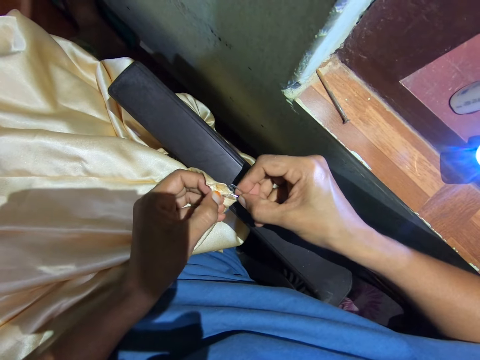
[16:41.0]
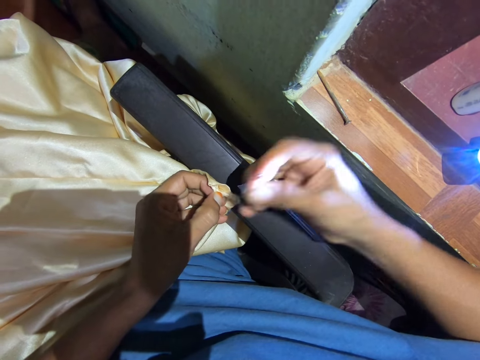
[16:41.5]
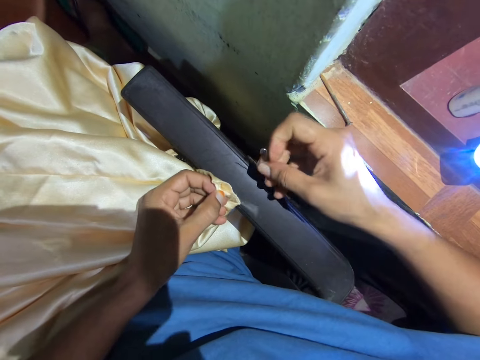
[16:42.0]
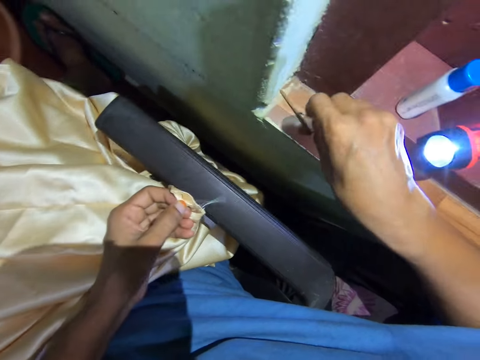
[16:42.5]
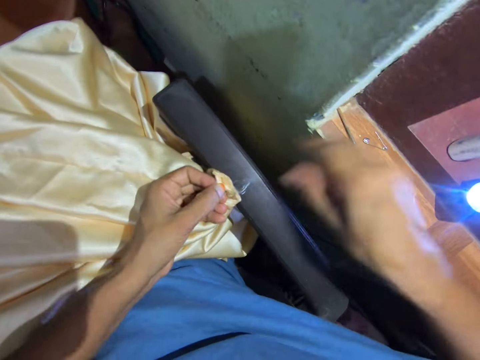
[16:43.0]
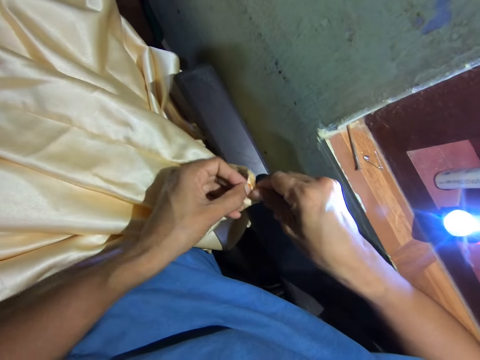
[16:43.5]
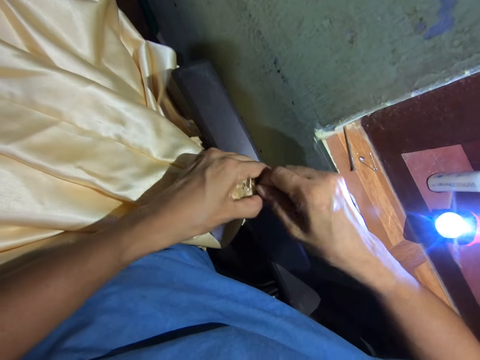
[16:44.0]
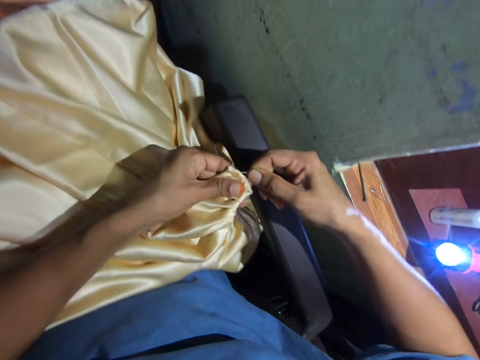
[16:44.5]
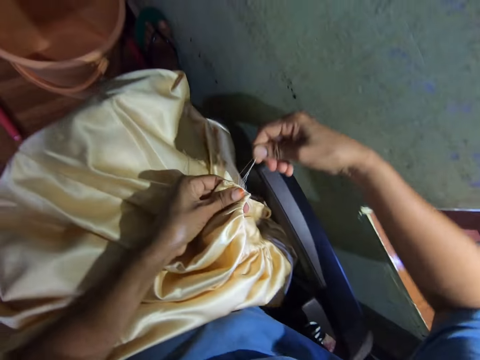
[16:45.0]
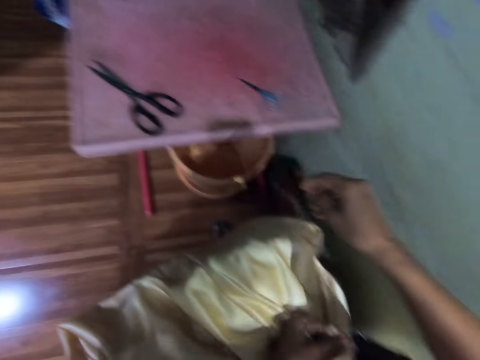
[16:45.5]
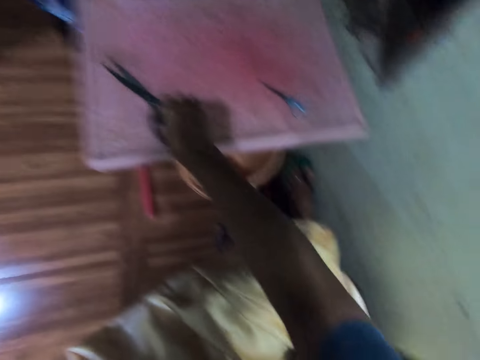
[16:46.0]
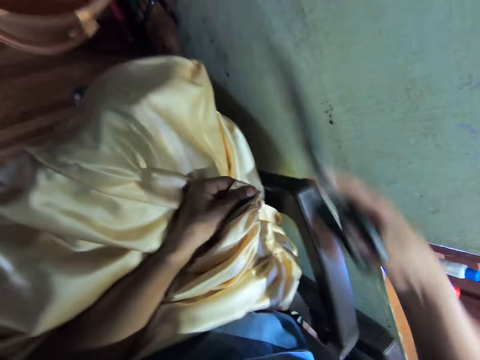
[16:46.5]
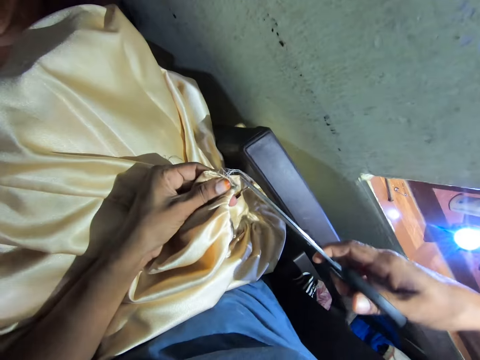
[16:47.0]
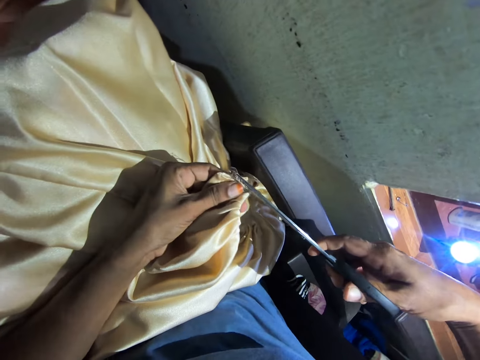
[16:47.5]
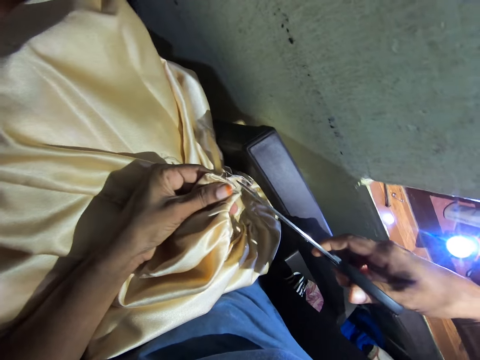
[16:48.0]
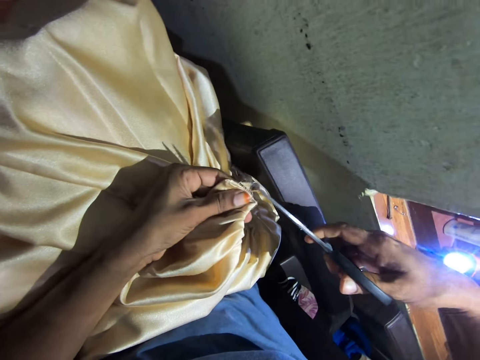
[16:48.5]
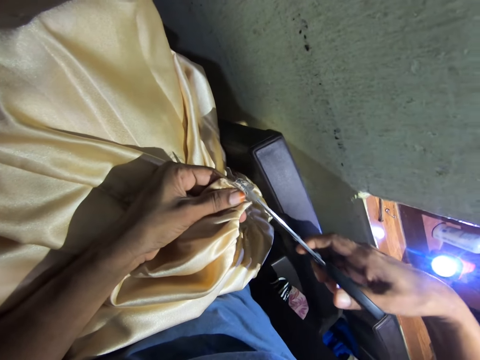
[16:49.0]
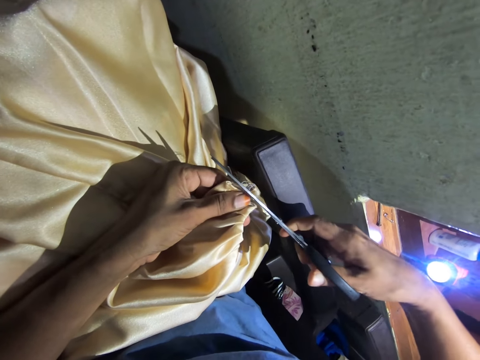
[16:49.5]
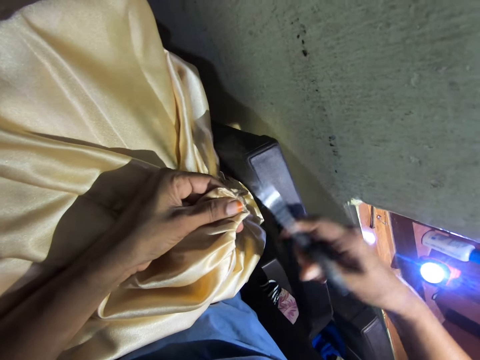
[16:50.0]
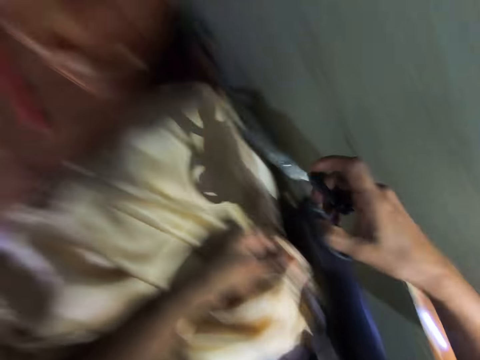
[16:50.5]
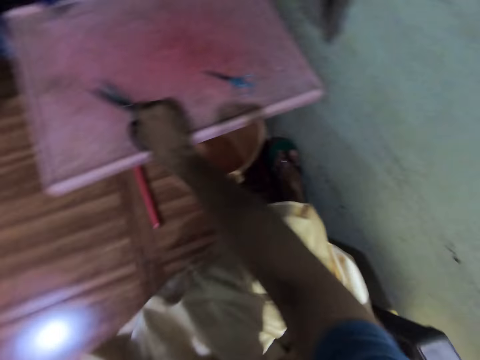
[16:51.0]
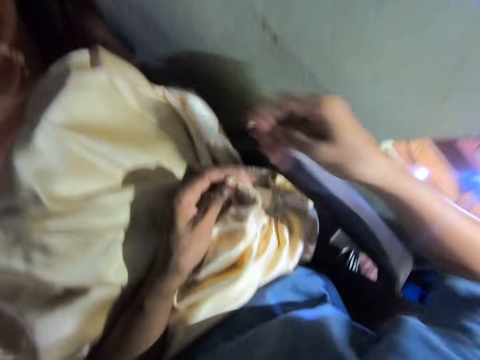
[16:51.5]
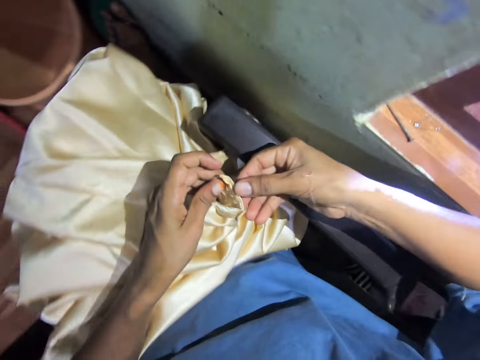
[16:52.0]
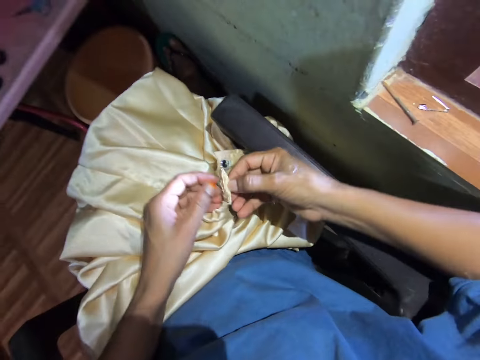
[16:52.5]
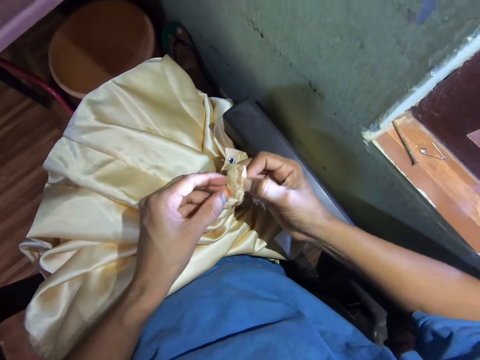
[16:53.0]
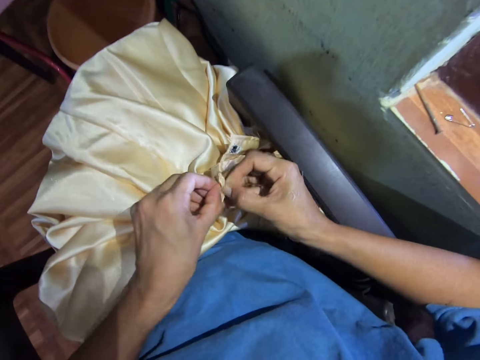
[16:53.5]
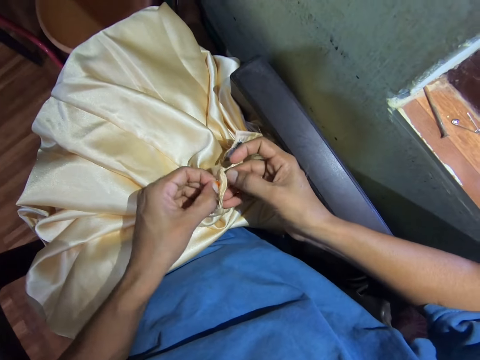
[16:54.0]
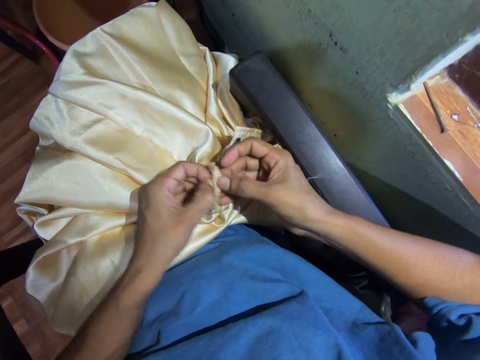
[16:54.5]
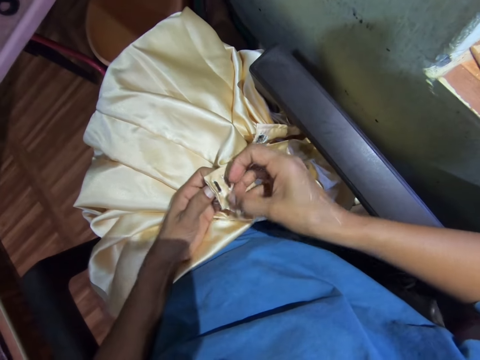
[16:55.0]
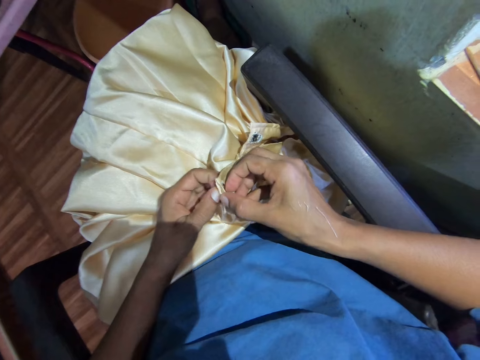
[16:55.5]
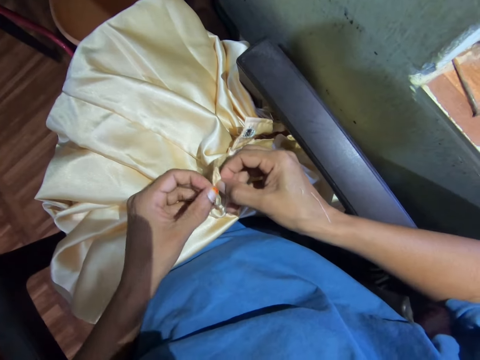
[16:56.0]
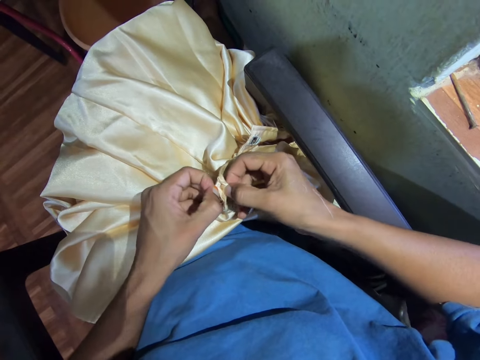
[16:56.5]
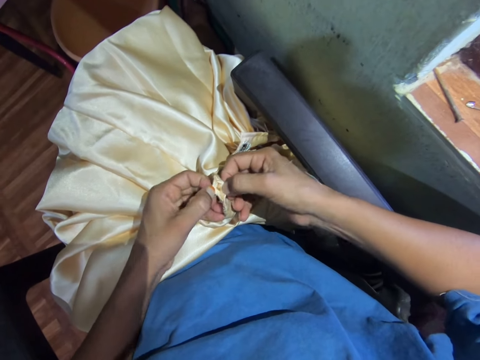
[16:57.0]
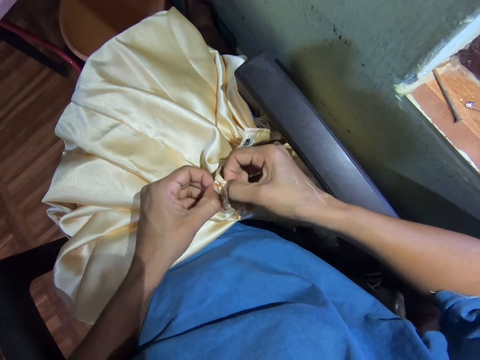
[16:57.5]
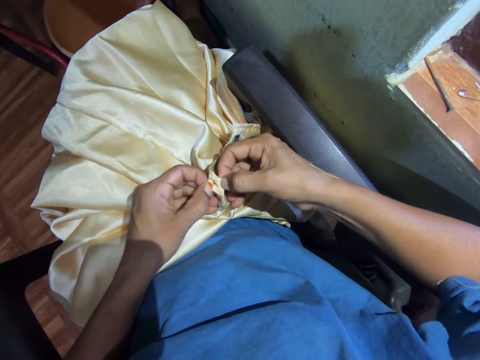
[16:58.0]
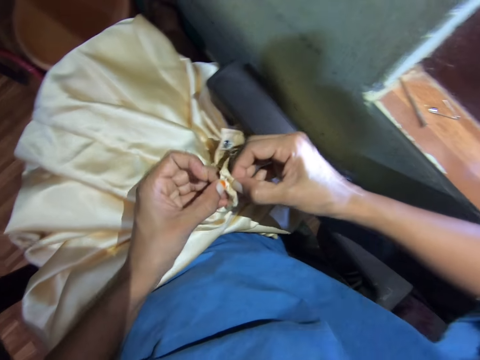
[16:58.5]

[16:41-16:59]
The camera wearer repairs a cloth with a safety pin. They pull out the thread. They place the pin on the board. They hold the cloth. They pull out the thread. They pick up a pair of scissors. They cut threads from the cloth. They place the pair of scissors on the table. They hold the cloth. They pull apart the cloth. They look at the cloth. They pull apart the cloth.

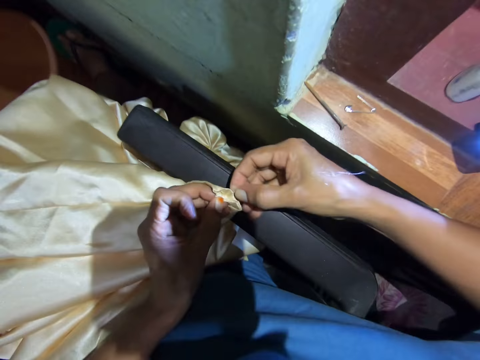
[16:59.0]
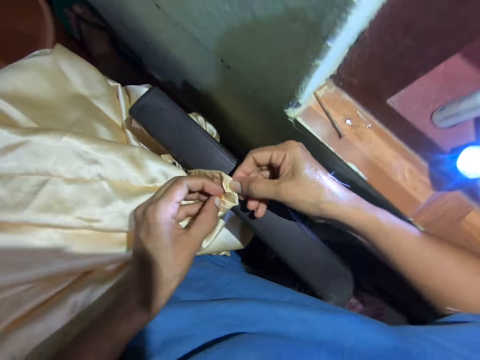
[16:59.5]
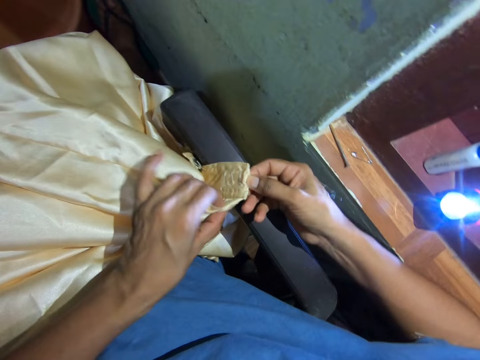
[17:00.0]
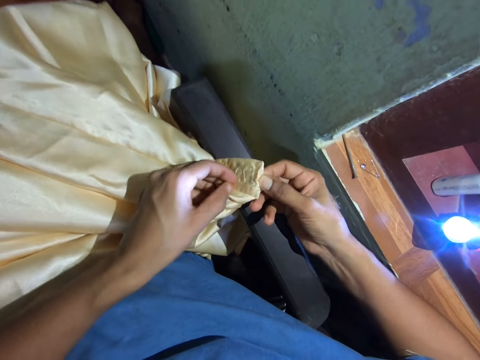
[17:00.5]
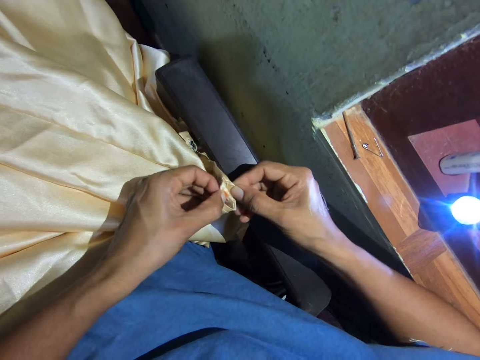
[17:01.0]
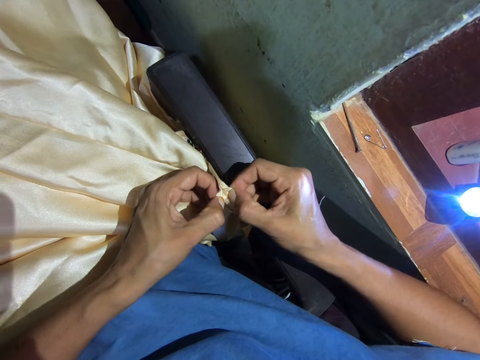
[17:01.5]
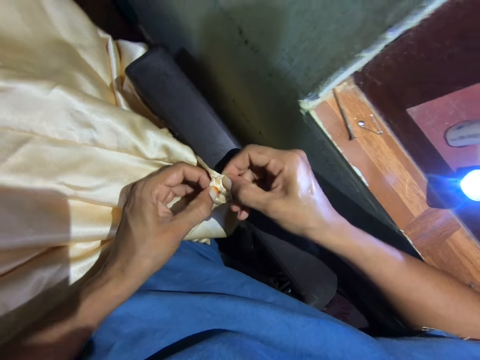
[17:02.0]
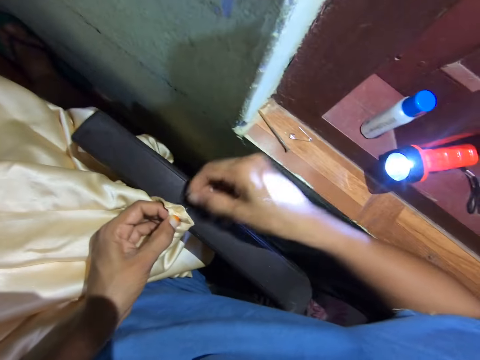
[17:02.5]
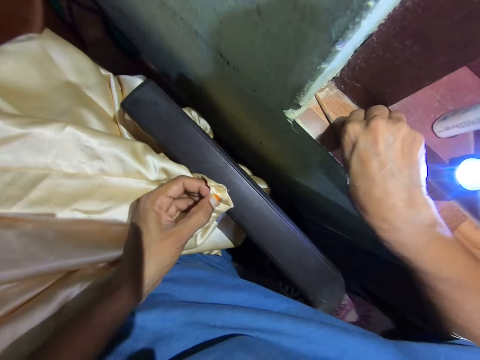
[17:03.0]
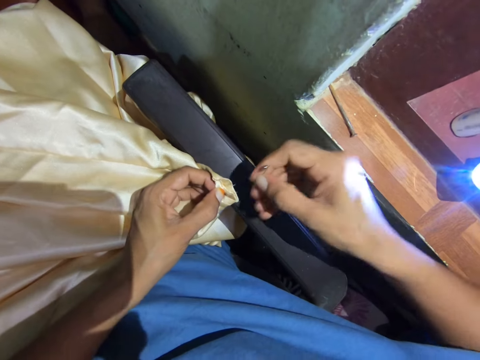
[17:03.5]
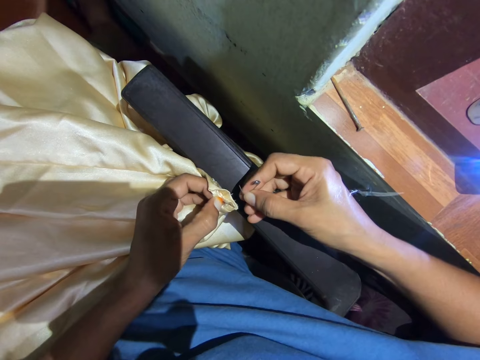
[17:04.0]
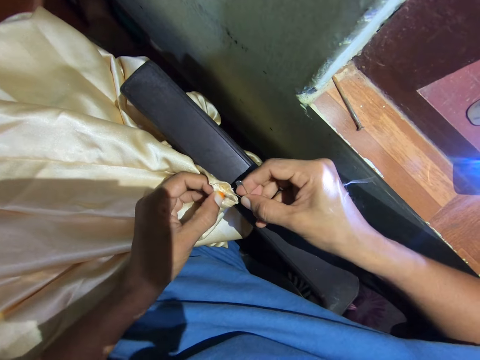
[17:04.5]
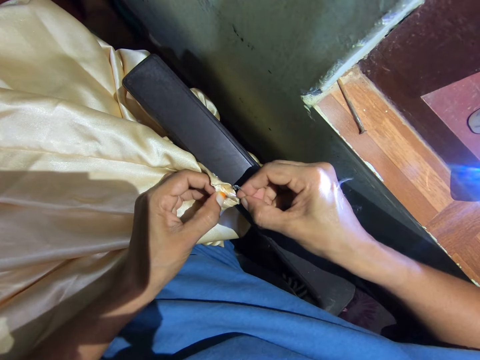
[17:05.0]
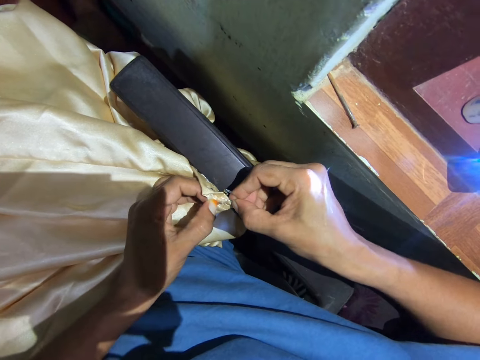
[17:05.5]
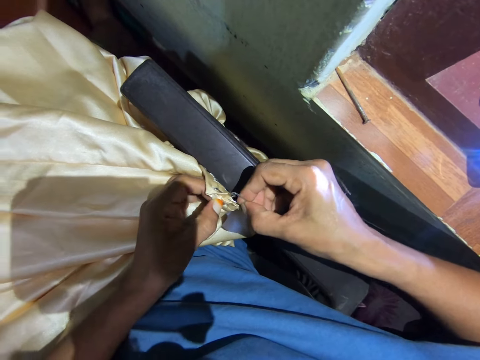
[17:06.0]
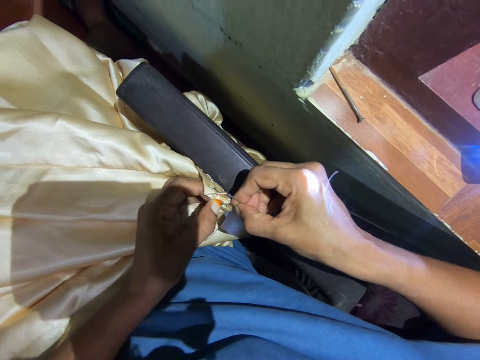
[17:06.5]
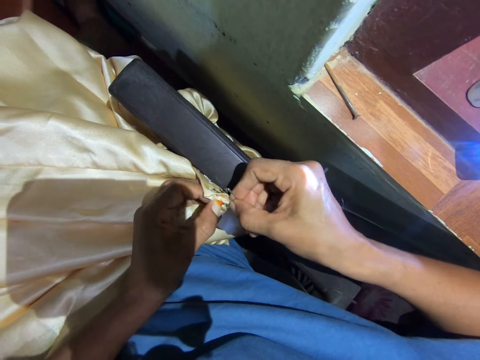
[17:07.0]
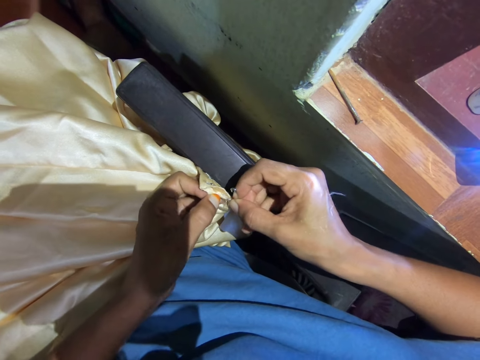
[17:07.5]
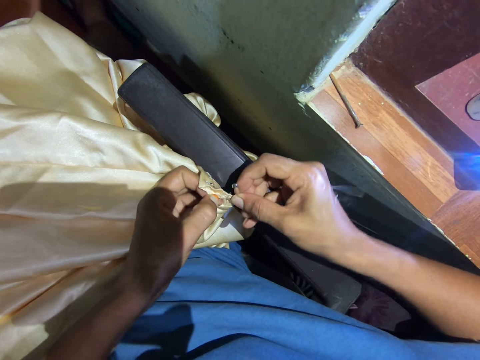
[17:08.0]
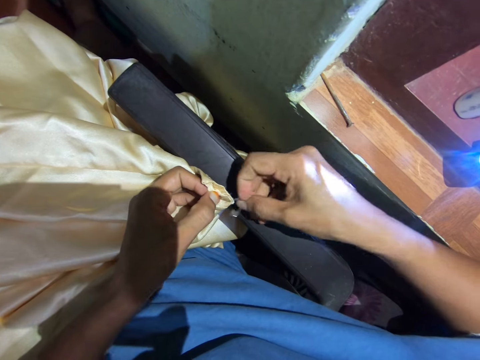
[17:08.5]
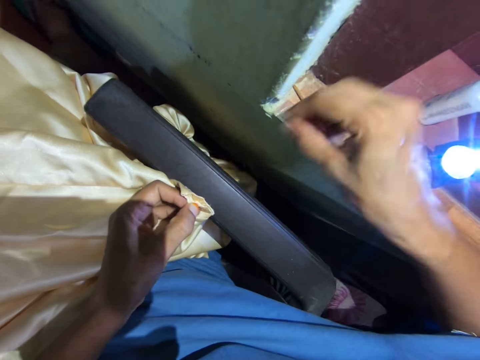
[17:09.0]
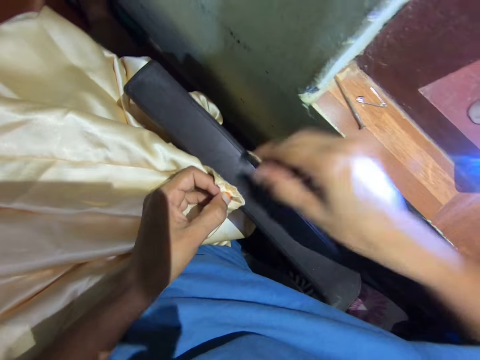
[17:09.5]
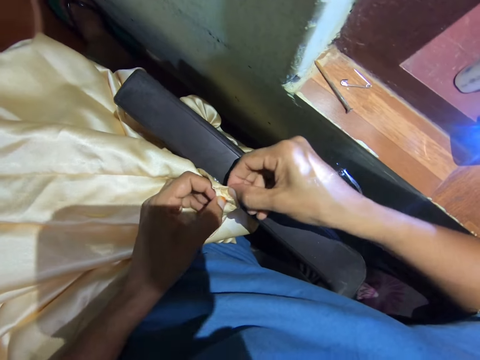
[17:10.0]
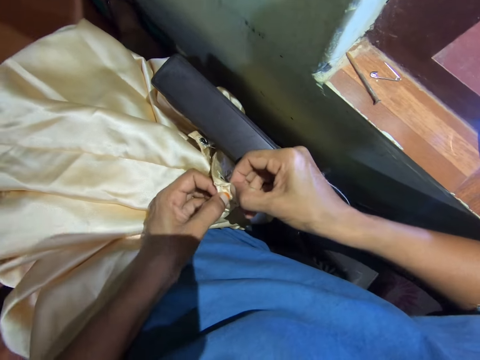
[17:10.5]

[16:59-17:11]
The camera wearer looks at the cloth. They pull apart the cloth. They pick up the pin. They repair the cloth with a safety pin. They put the pin through the thread. They pull out the pin. They place the pin on the board. They pull apart the cloth. They hold the cloth.
